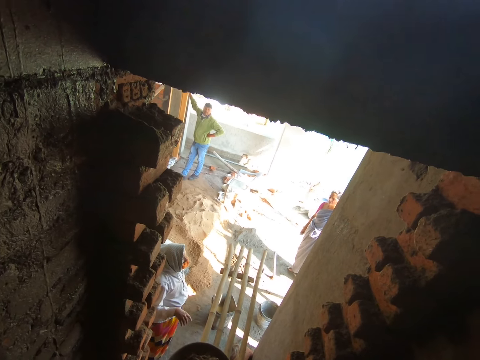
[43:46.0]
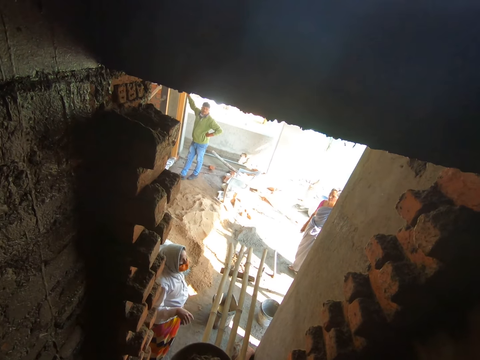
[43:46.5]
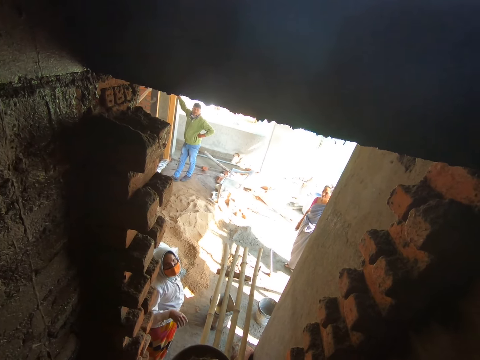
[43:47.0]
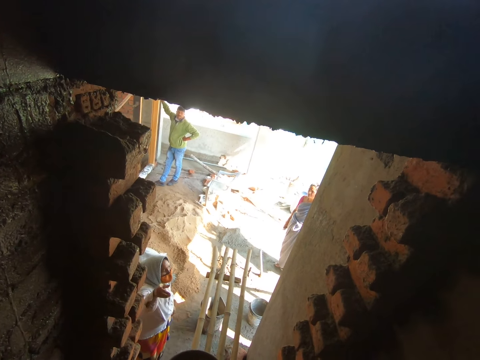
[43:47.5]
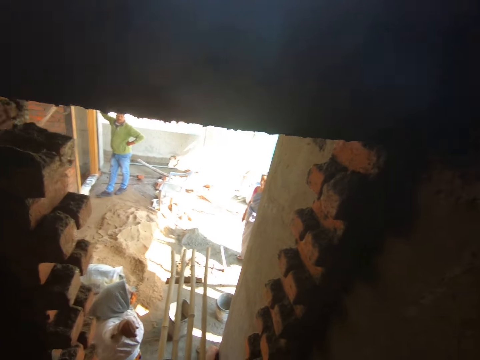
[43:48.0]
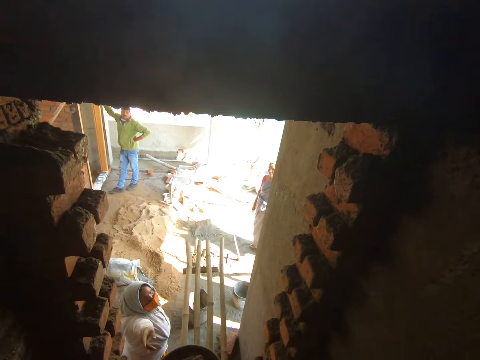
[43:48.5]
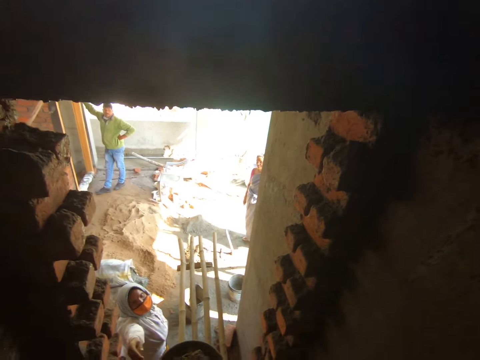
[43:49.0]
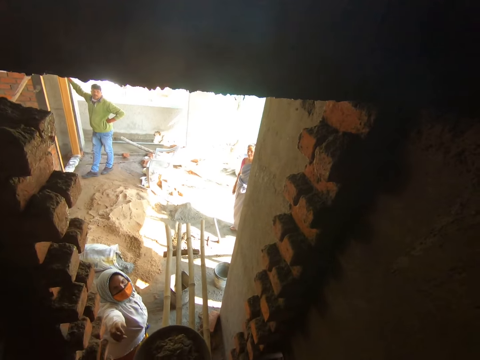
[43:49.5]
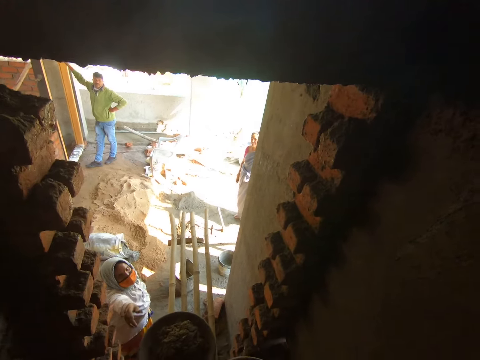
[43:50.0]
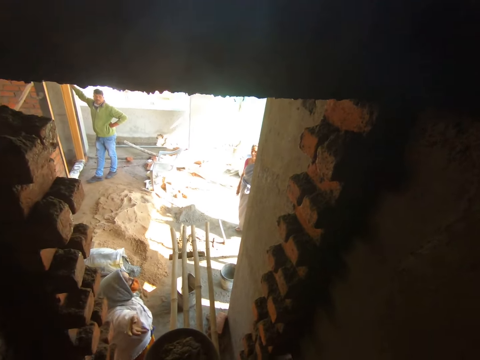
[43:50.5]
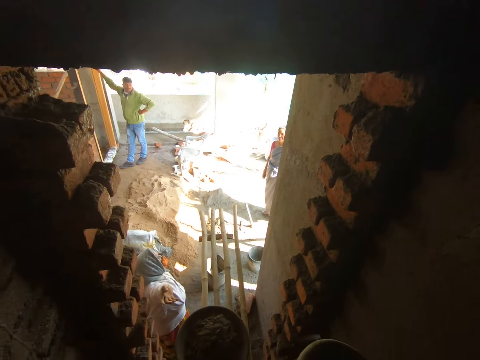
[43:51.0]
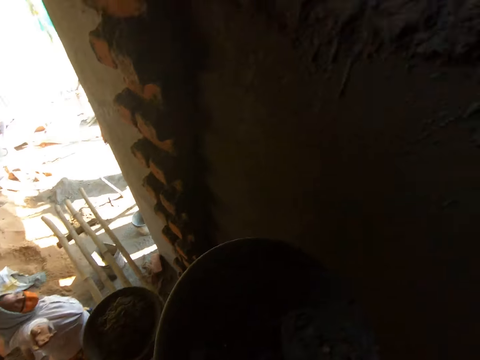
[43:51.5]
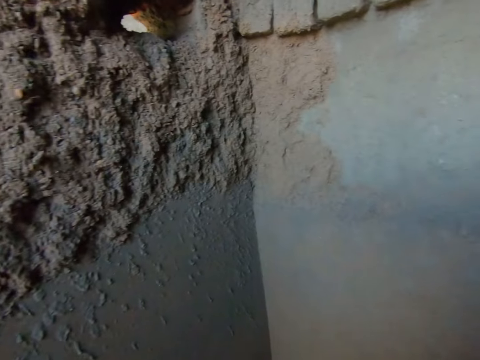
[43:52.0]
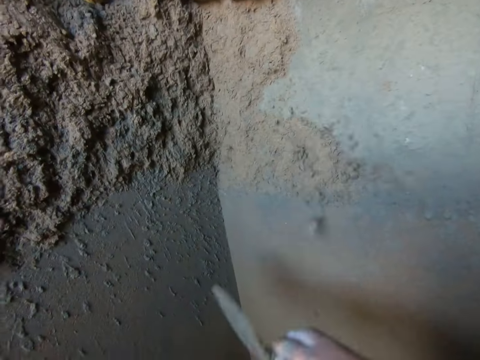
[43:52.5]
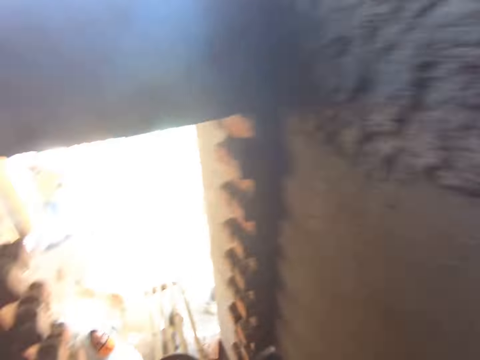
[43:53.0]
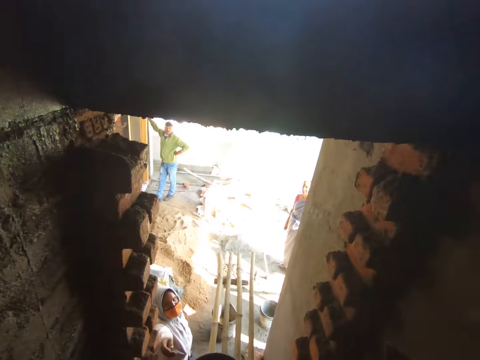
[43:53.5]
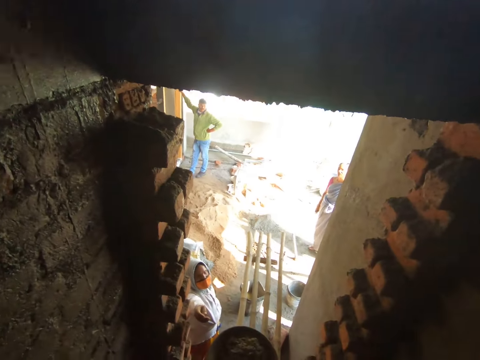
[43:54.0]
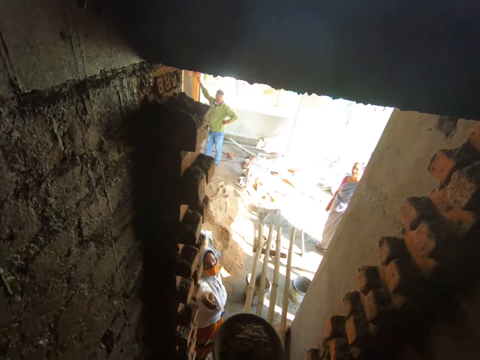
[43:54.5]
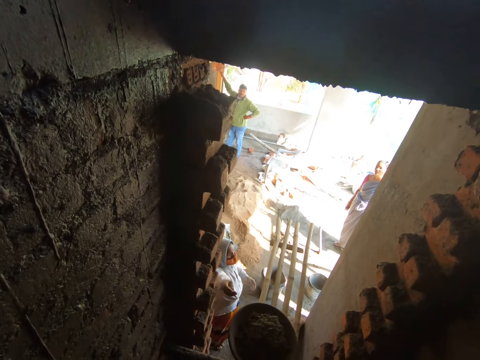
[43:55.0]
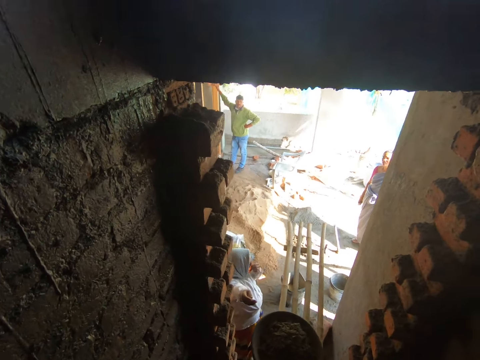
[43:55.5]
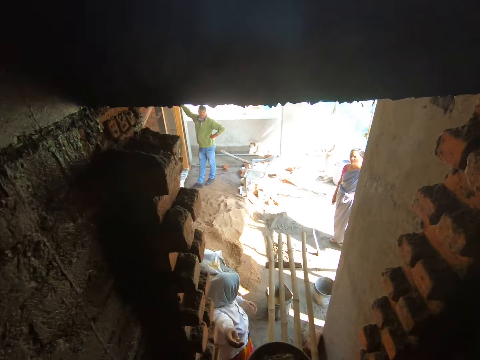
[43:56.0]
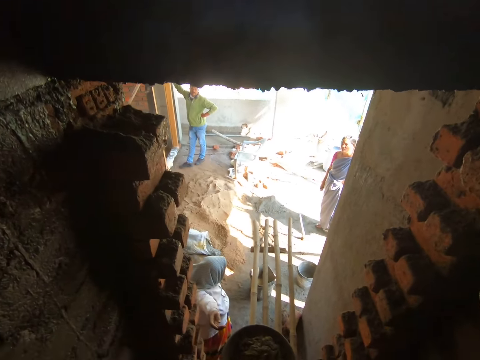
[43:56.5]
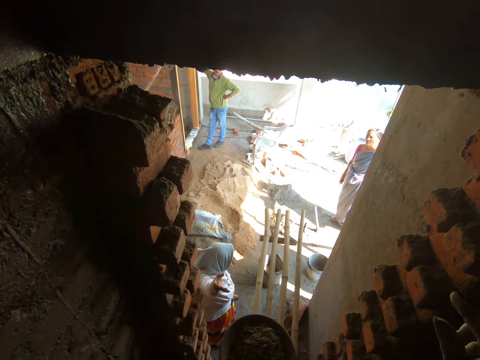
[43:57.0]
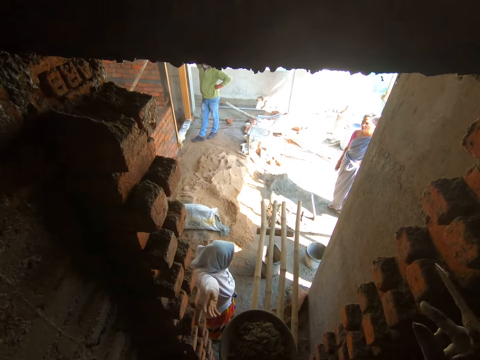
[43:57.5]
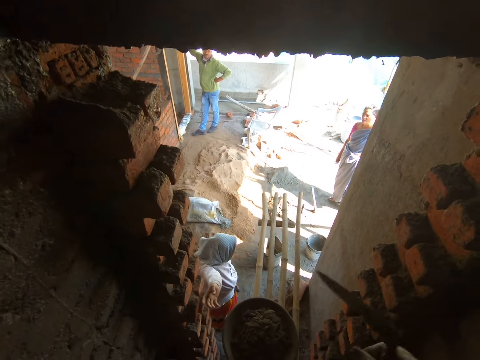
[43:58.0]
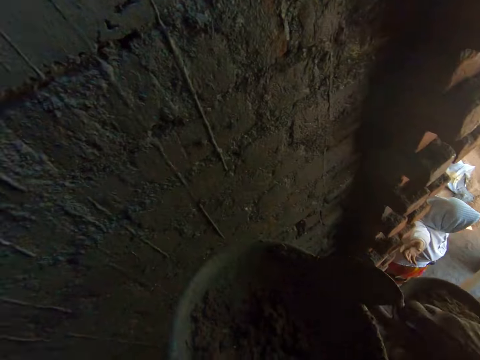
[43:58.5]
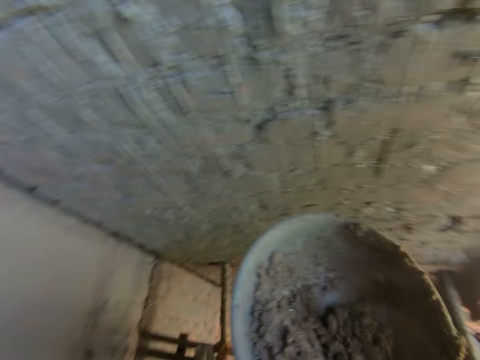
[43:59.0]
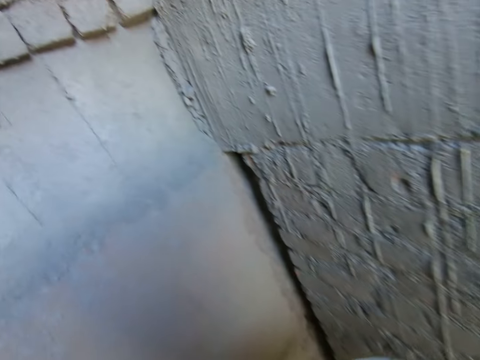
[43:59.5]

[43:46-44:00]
The first woman interacts with the camera wearer and the other woman. A lady raises a hand. The camera wearer talks to another lady. The camera wearer pastes the mortar on the wall with the hand trowel in his right hand. He takes the mortar from the head pan with the hand trowel in his right hand.

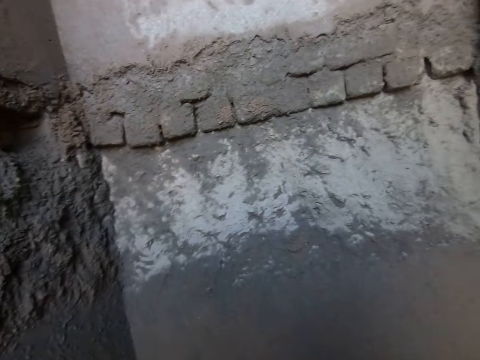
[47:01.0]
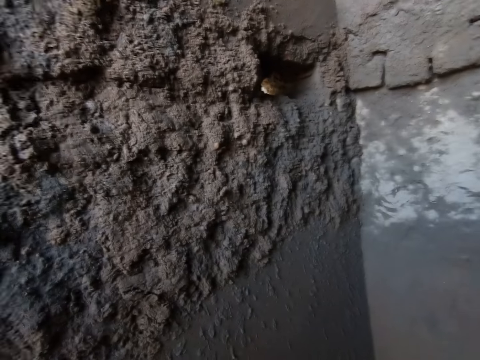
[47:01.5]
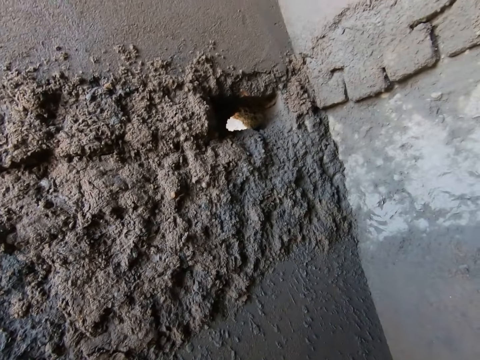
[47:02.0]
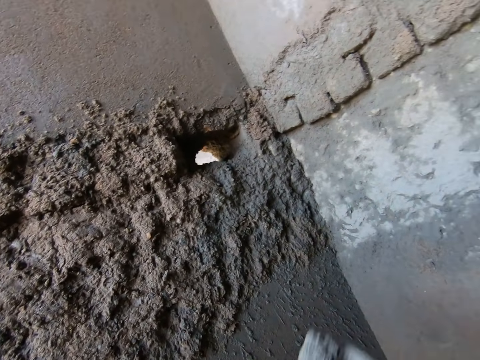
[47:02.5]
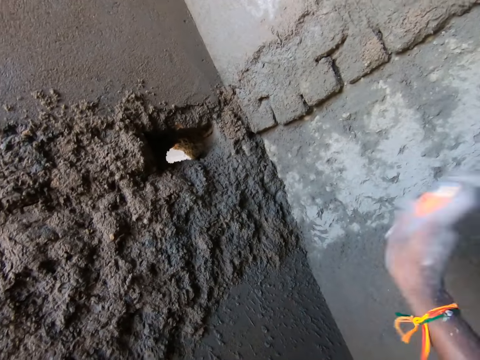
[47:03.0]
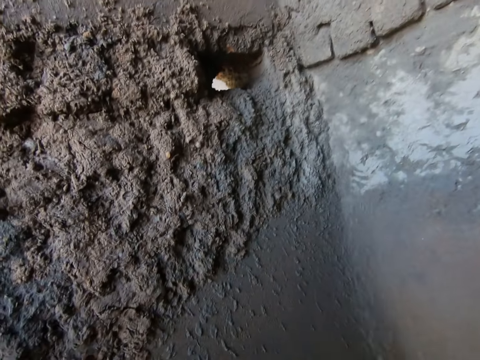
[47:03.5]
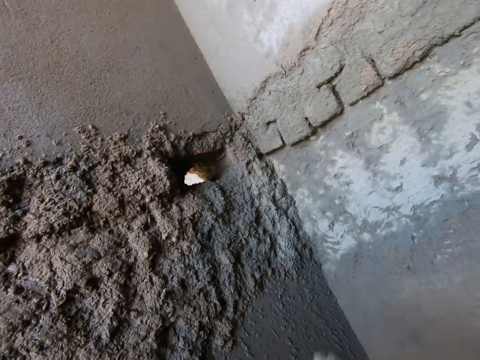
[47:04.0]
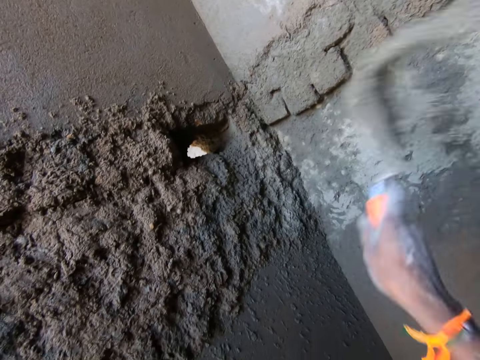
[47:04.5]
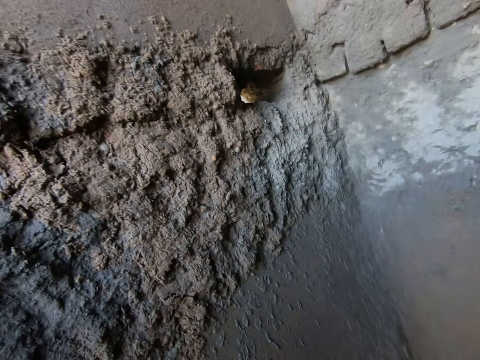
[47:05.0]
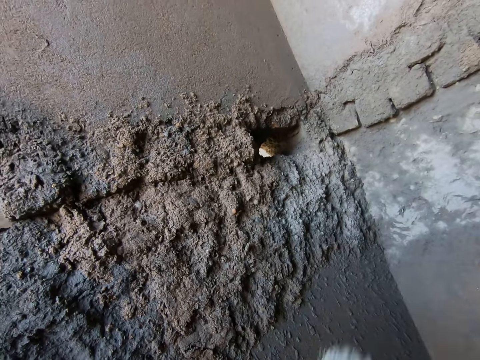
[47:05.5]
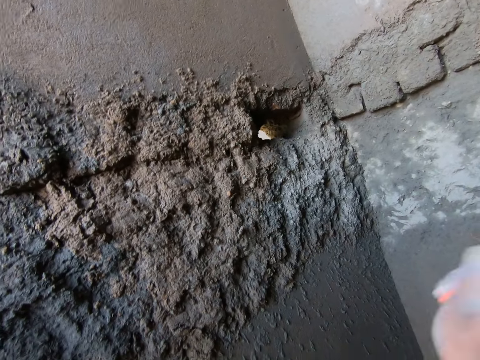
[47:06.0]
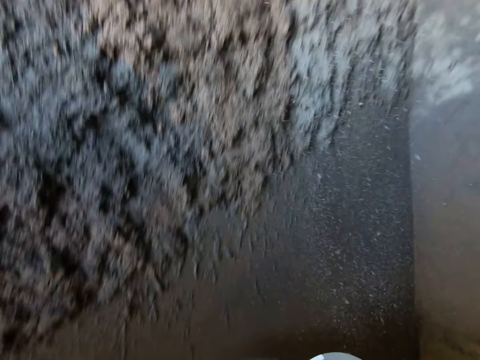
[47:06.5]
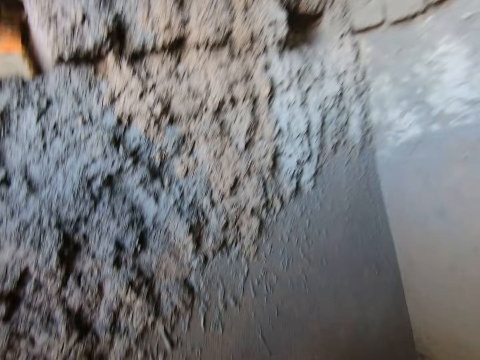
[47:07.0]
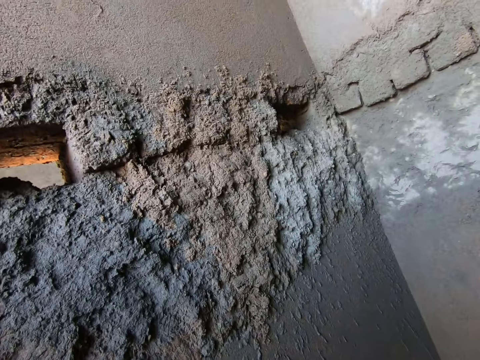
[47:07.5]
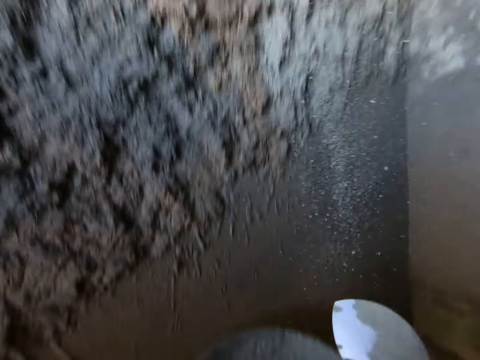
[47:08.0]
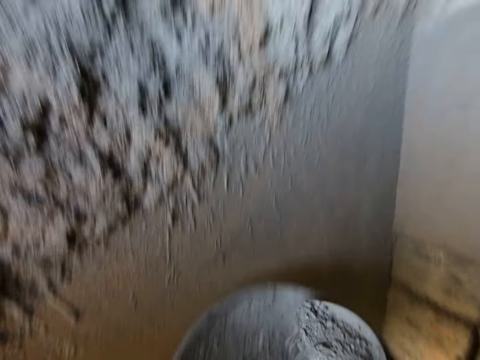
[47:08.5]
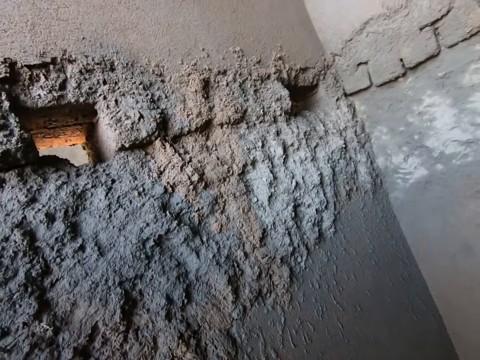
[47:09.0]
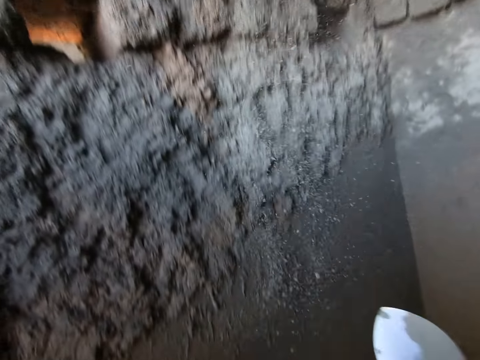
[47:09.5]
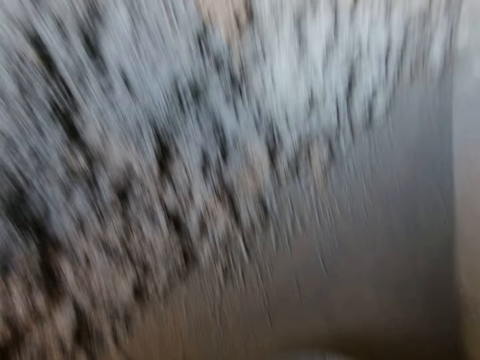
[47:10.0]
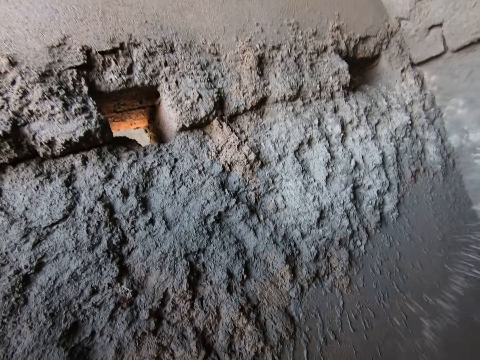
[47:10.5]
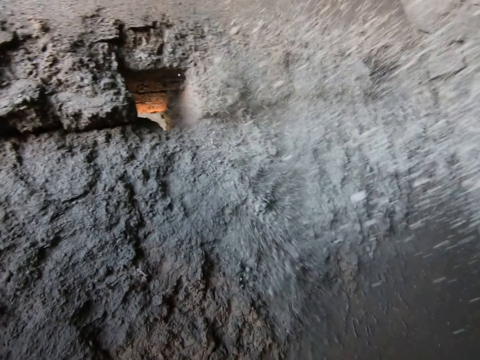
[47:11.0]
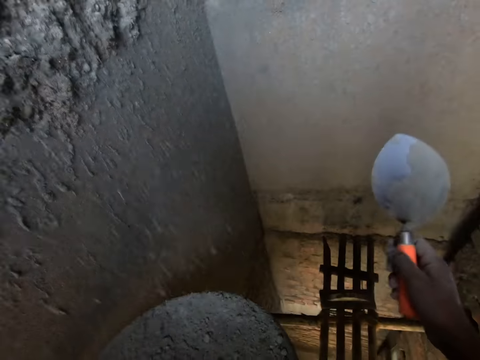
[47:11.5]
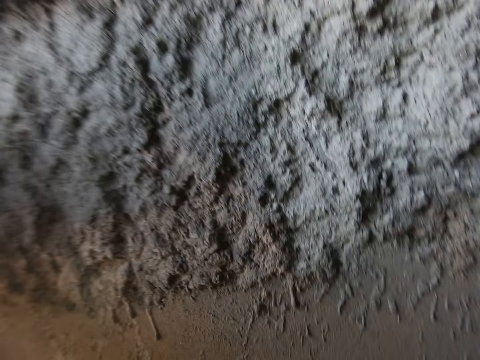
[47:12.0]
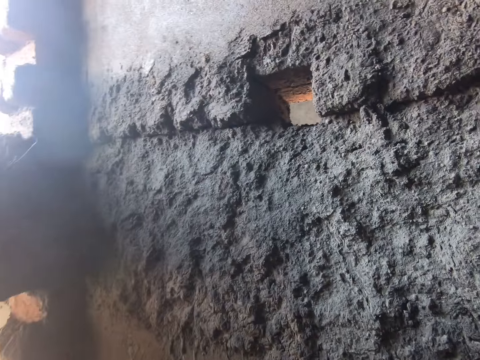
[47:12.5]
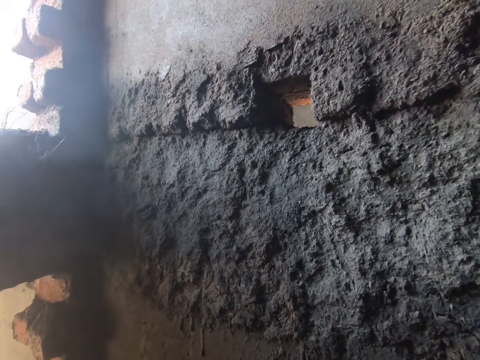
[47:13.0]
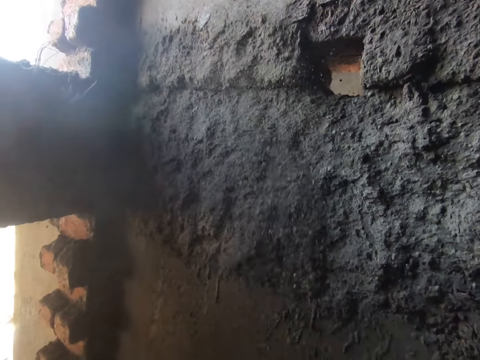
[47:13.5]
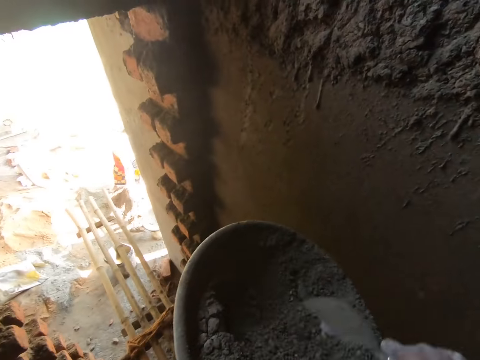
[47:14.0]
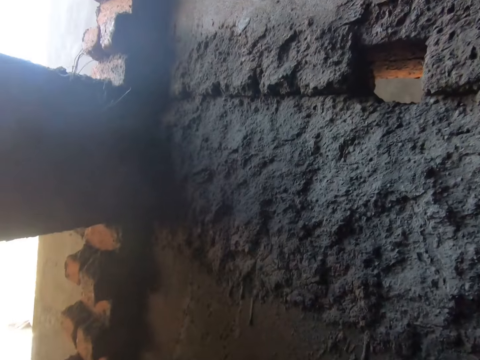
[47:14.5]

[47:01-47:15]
The camera wearer splatters mortar on the wall with the hand trowel in his right hand. He does so repeatedly. He scoops mortar from the headpan with the hand trowel in his right hand. He splatters mortar on the wall with the hand trowel in his right hand. He scoops mortar from the headpan with the hand trowel in his right hand. He splatters mortar on the wall with the hand trowel in his right hand. He scoops mortar from the headpan with the hand trowel in his right hand. He splatters mortar on the wall with the hand trowel in his right hand. He does so again.
